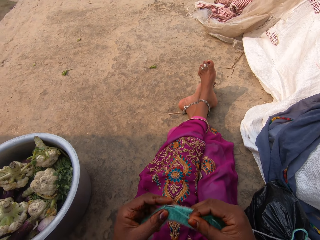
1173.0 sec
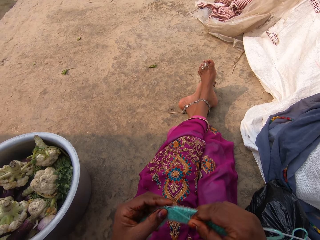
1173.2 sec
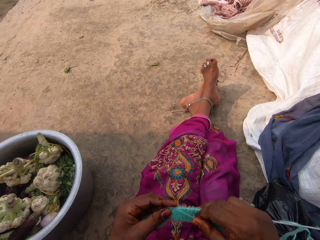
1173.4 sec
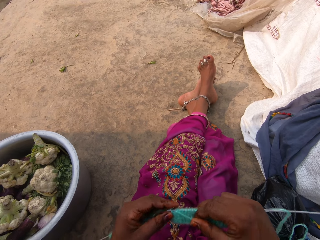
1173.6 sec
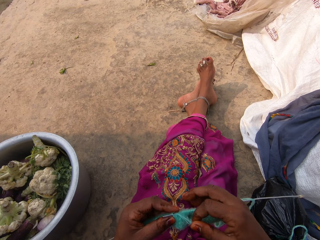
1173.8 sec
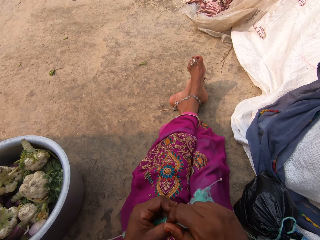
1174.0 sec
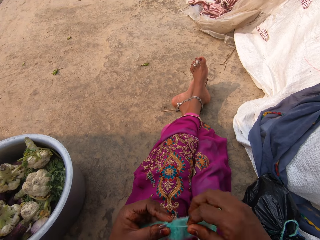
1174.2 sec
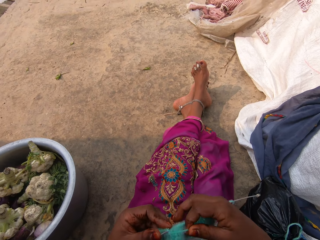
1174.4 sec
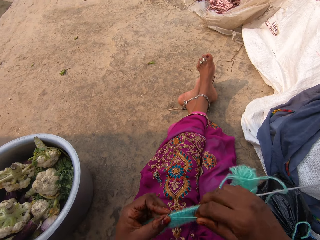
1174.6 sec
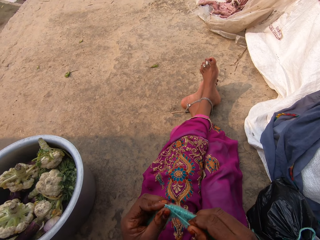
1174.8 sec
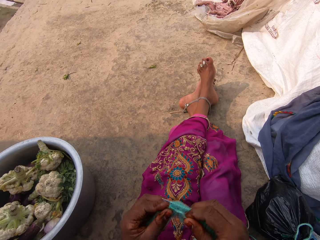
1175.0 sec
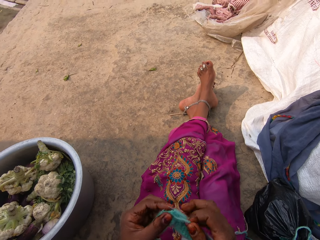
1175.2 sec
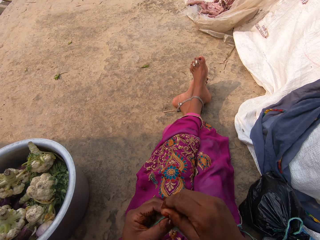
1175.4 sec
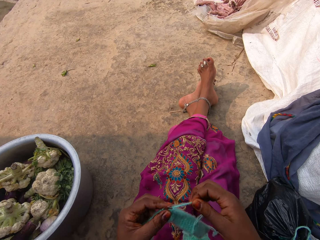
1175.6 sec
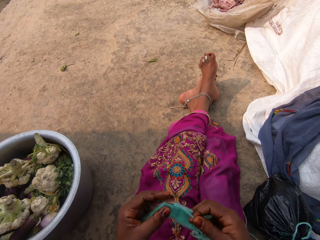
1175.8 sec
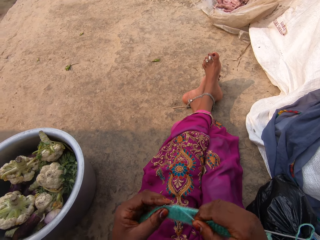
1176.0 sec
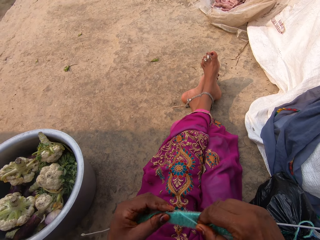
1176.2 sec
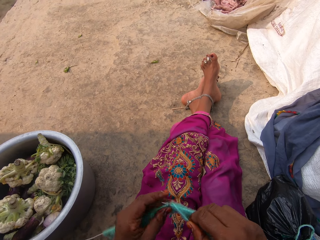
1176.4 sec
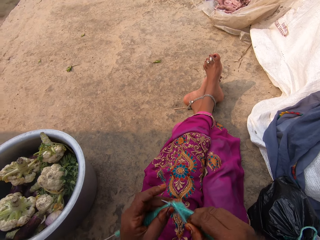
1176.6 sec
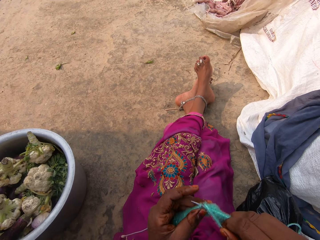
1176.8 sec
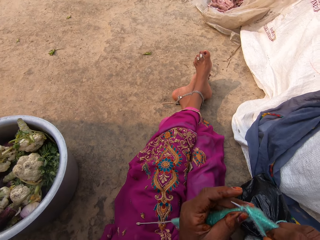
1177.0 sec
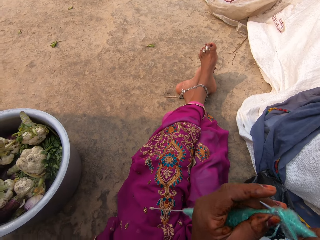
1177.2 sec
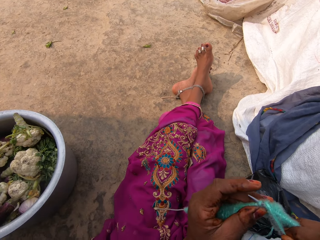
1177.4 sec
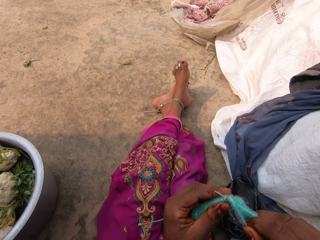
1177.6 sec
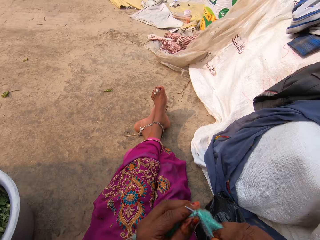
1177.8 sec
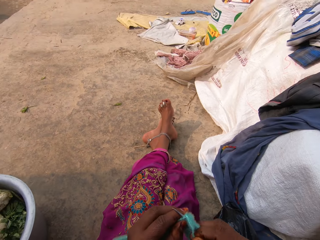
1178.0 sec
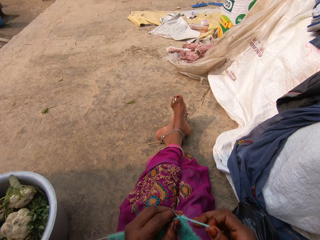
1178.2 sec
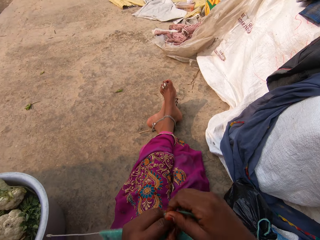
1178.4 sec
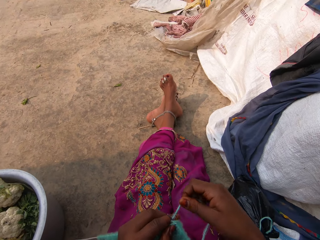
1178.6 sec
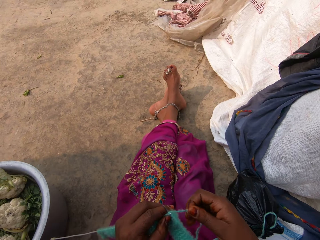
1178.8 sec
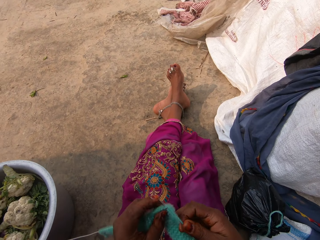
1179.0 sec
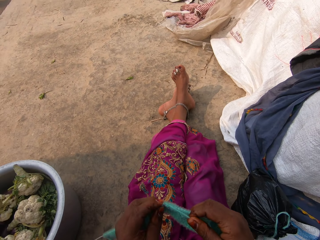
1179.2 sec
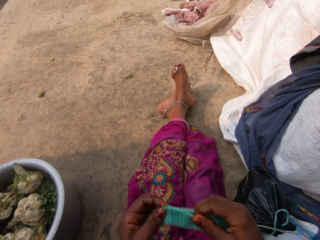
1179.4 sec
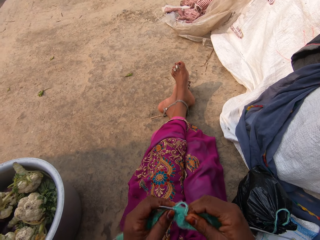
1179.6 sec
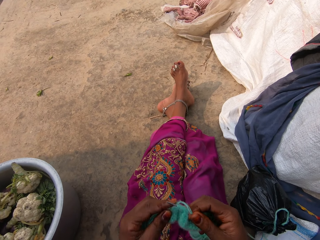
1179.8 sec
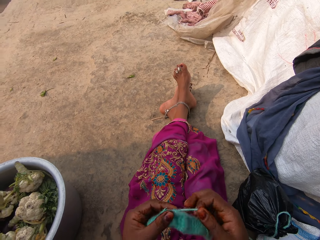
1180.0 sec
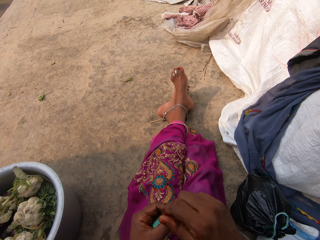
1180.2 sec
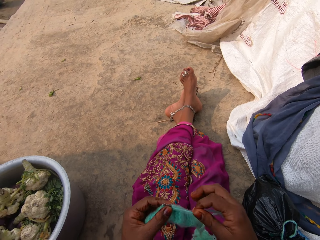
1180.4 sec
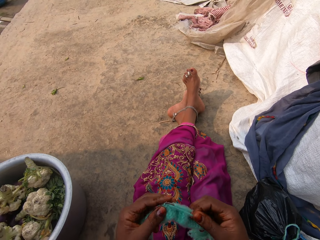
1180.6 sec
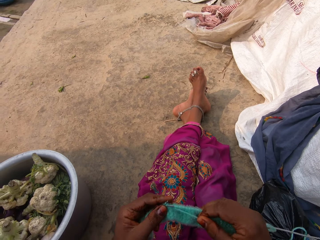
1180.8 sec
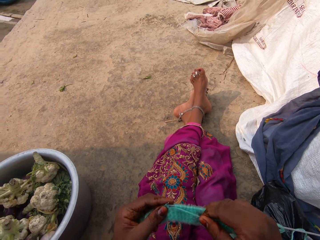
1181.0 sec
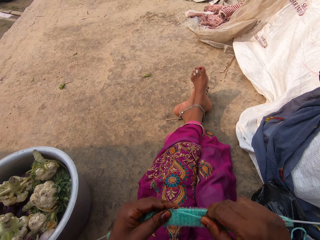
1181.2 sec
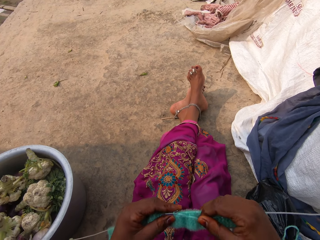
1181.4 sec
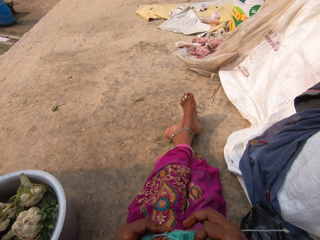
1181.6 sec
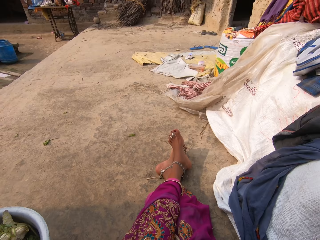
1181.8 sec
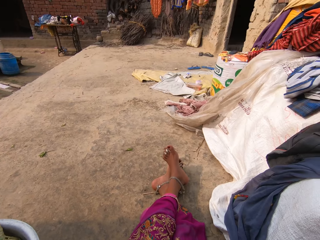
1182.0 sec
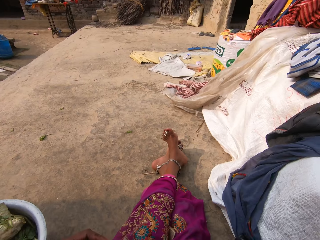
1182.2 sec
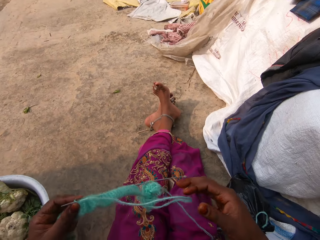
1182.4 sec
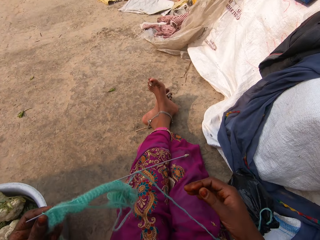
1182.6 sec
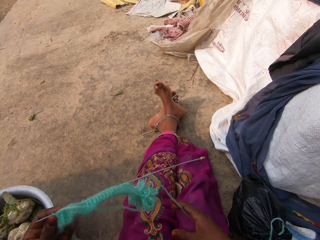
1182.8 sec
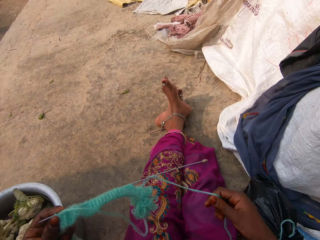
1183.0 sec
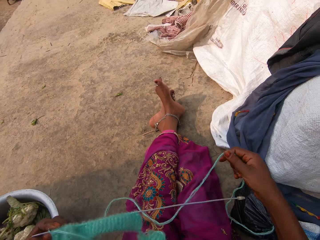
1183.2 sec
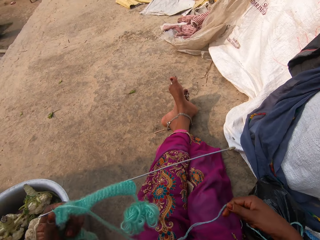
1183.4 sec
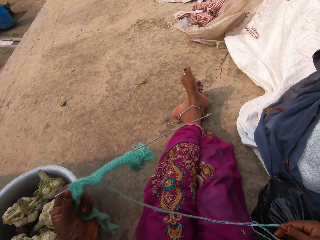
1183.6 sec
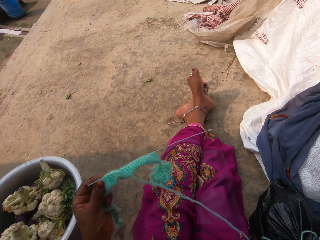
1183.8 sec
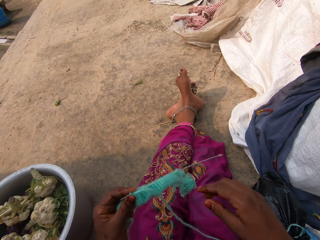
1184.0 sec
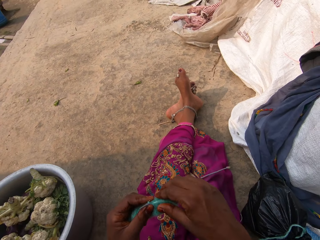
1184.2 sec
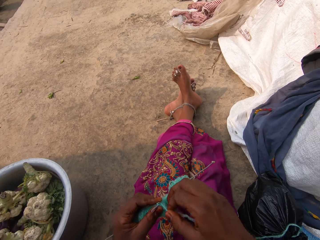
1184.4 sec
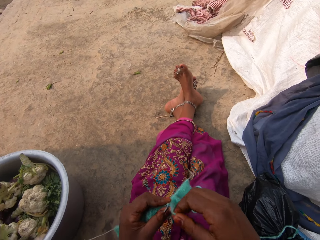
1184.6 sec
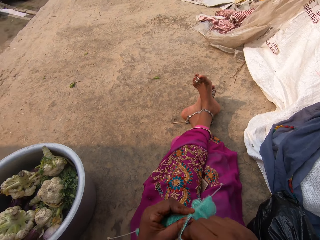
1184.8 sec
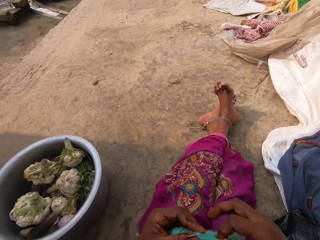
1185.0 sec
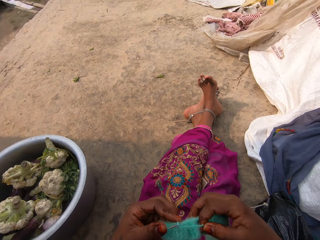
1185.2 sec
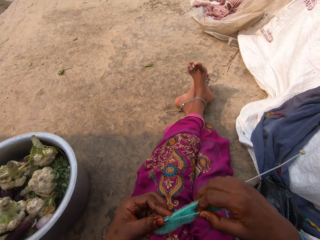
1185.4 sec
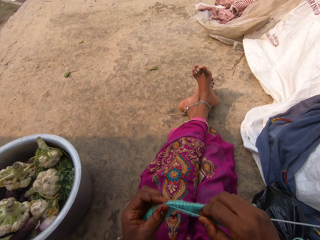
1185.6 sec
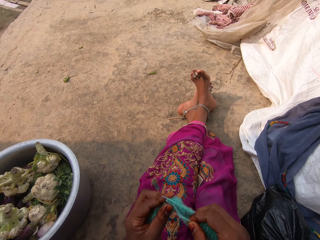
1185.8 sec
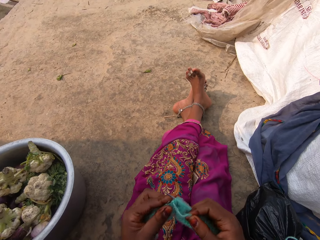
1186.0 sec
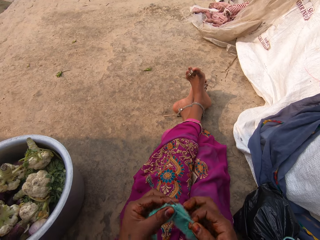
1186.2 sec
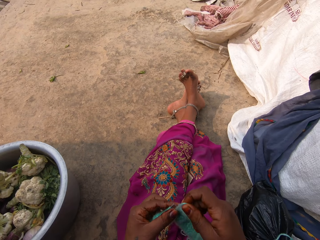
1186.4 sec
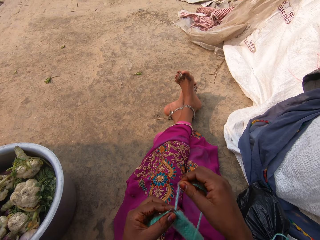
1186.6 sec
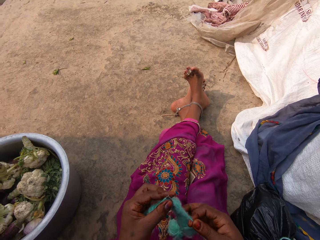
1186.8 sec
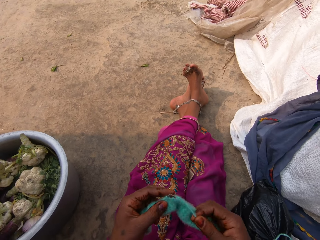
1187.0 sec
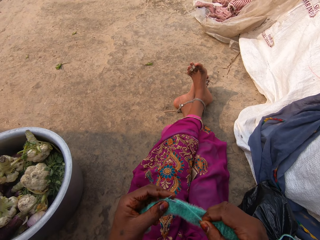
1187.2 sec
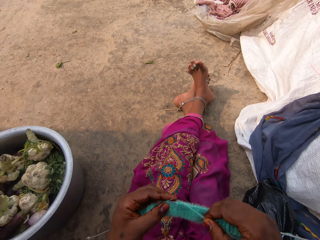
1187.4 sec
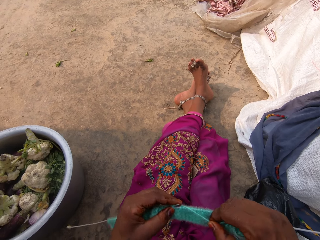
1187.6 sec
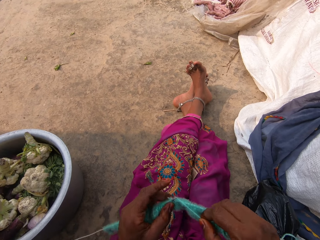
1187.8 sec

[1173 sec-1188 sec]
The camera wearer adjusts the fabric on the hands. She looks around. She looks at the compound. She adjusts the thread with her right hand. She knits the thread with the knitting needles in her hands.

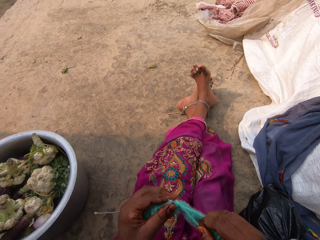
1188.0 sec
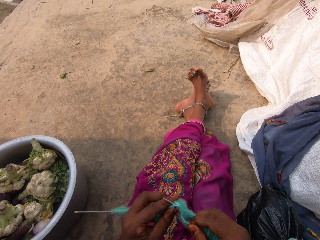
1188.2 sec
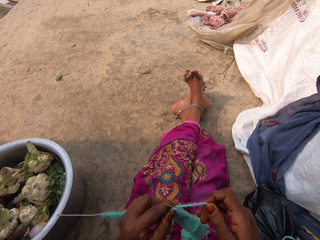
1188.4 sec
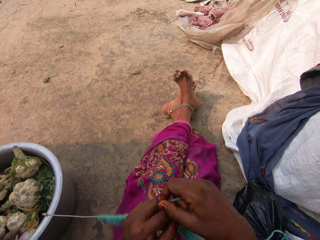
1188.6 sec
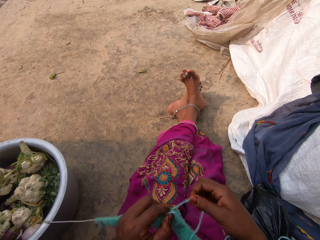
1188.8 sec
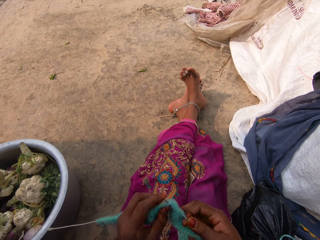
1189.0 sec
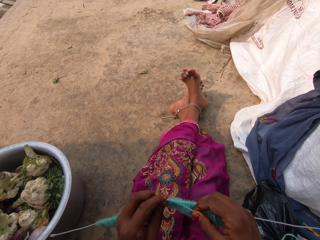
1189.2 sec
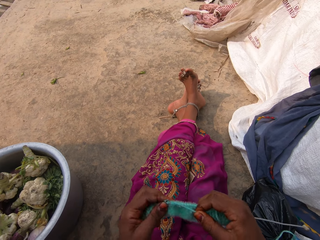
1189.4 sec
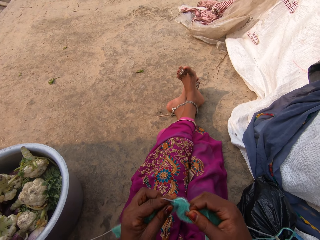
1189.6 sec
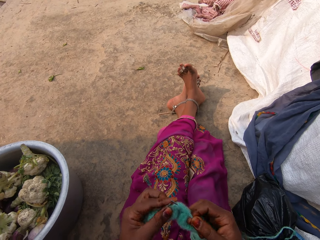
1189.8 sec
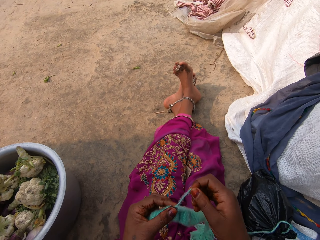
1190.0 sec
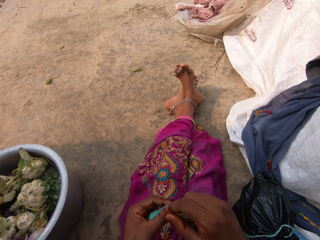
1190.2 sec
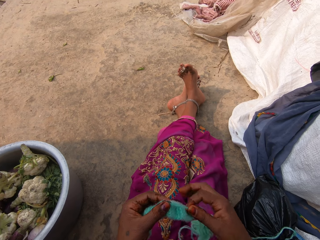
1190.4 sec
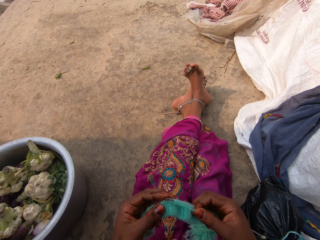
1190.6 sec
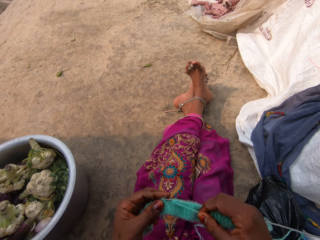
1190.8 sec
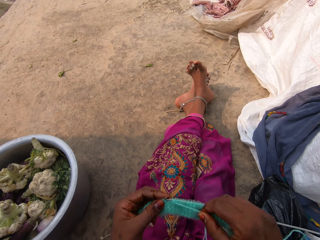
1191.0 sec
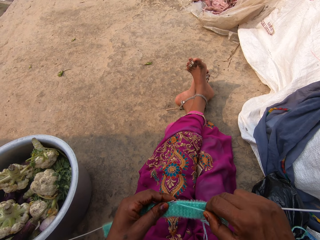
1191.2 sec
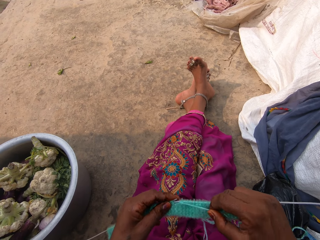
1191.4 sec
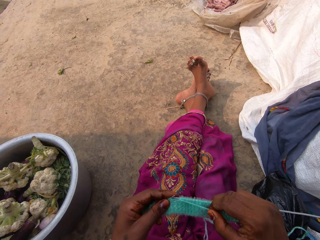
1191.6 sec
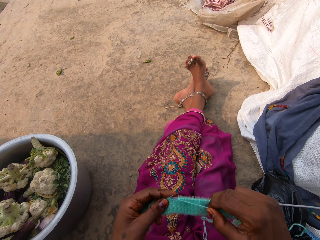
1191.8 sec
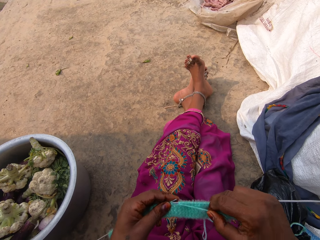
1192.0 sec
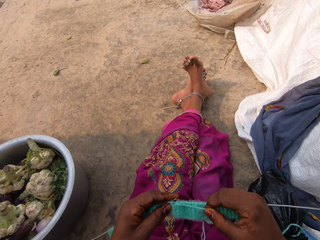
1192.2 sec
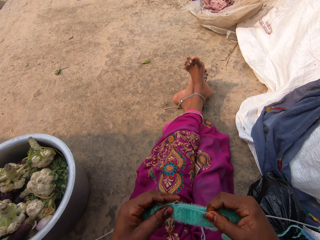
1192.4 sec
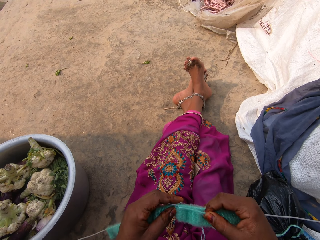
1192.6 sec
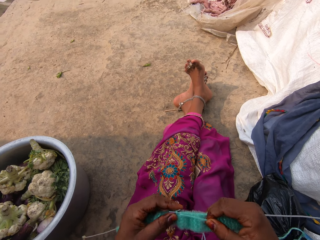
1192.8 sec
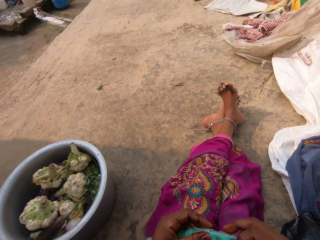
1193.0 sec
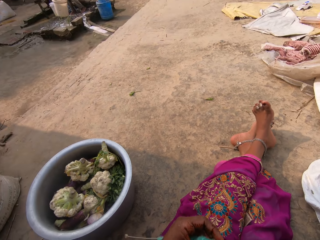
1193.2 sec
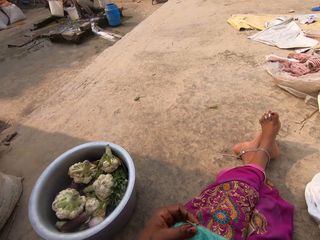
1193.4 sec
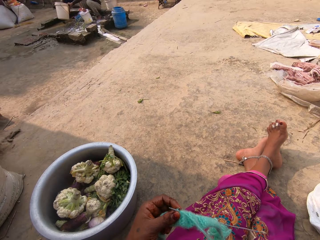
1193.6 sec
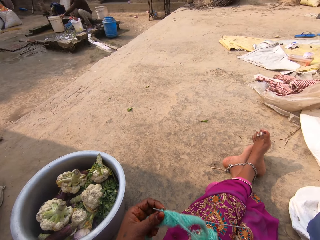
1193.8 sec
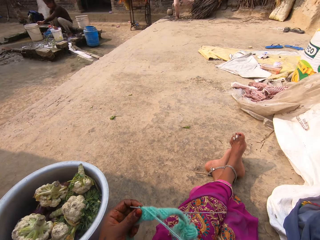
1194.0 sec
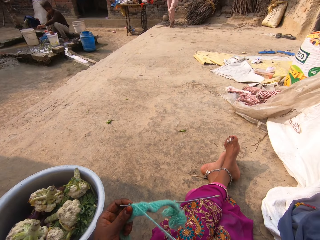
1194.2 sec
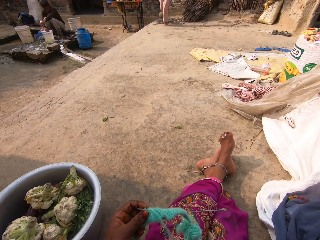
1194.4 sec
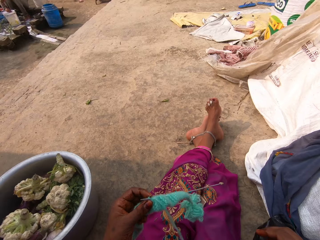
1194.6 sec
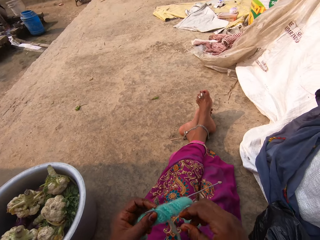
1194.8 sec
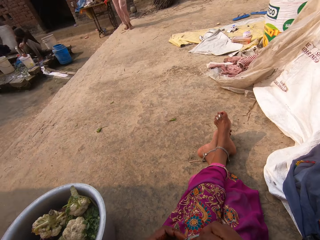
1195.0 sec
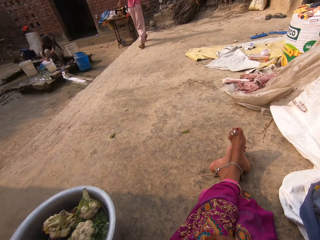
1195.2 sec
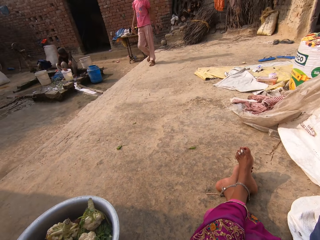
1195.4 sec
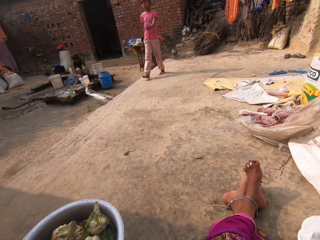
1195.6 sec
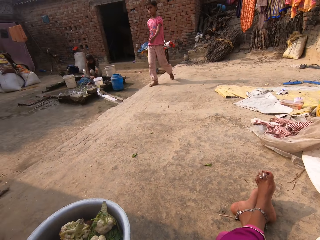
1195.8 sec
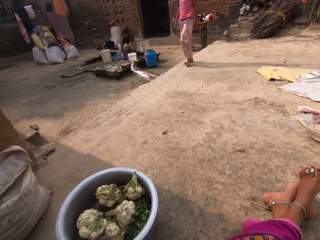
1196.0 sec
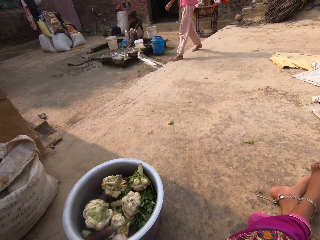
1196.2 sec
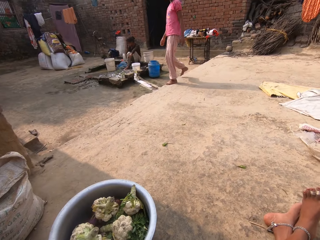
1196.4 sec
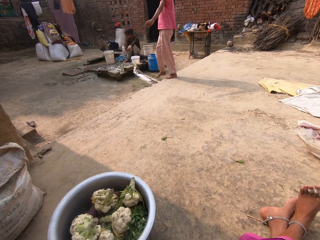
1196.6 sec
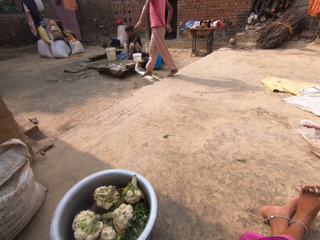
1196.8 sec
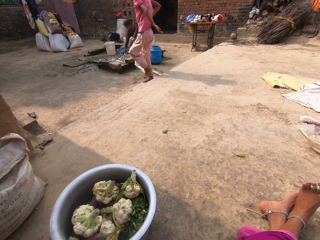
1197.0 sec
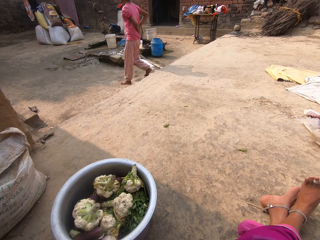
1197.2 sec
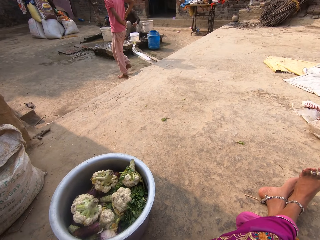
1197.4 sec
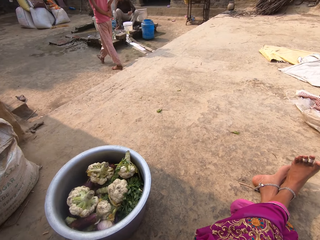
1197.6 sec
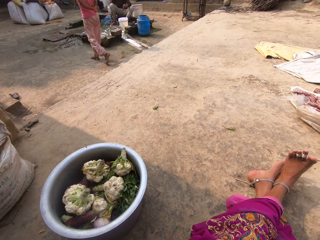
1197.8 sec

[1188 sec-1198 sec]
The woman moves buckets with her hands. The camera wearer looks around. A boy walks towards the woman.
